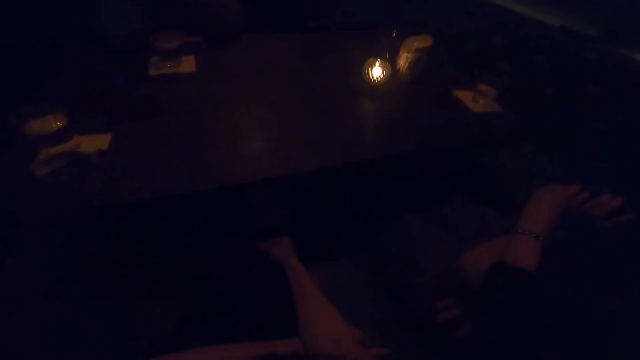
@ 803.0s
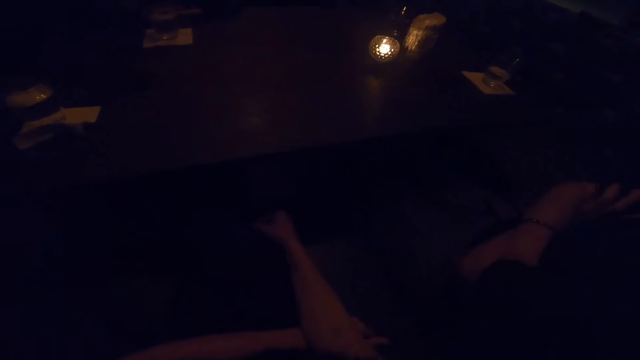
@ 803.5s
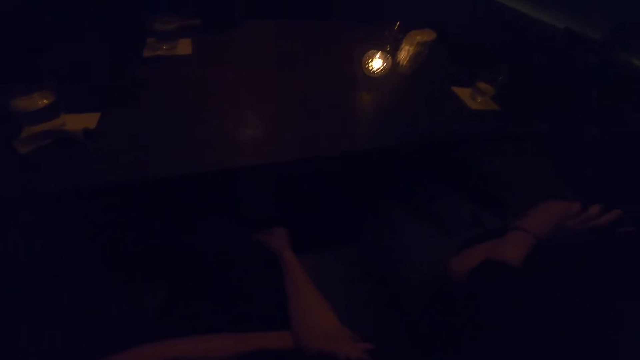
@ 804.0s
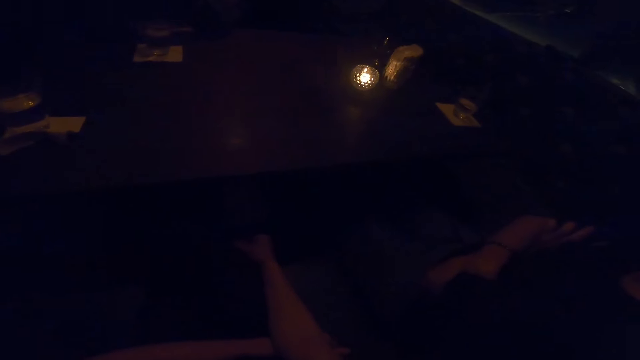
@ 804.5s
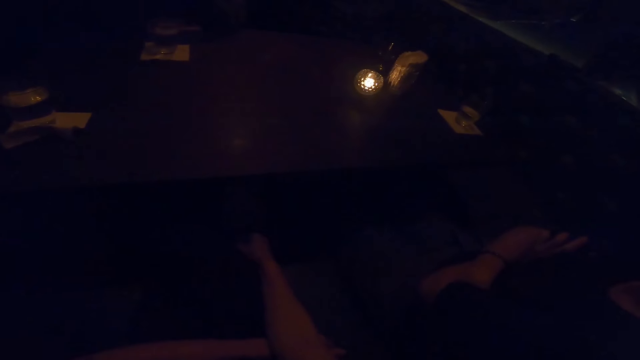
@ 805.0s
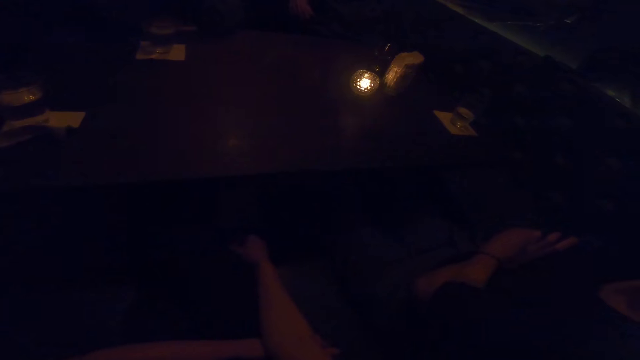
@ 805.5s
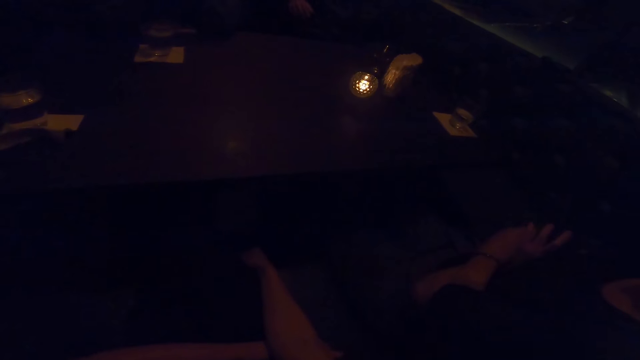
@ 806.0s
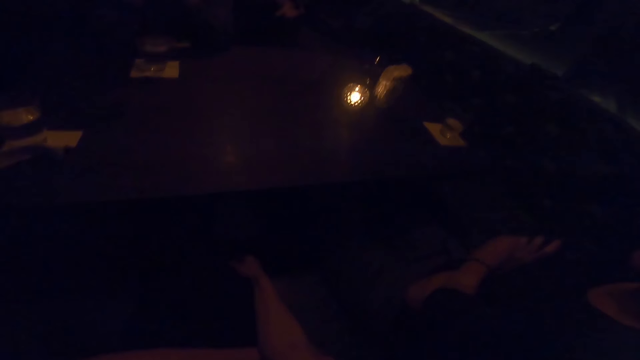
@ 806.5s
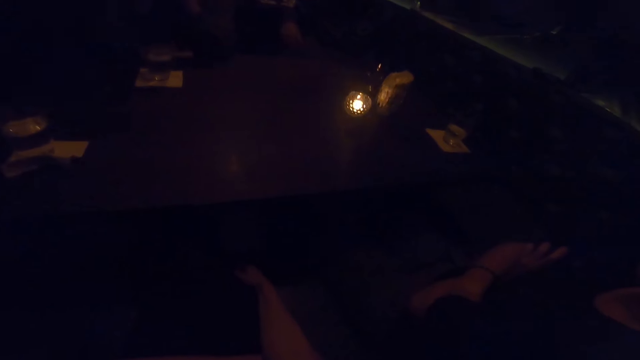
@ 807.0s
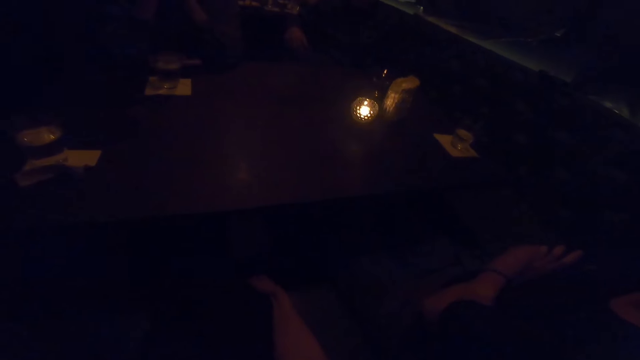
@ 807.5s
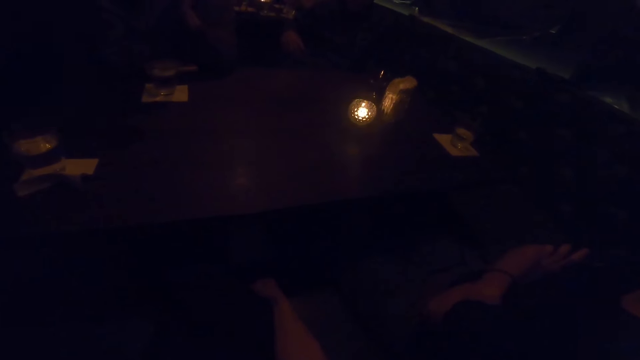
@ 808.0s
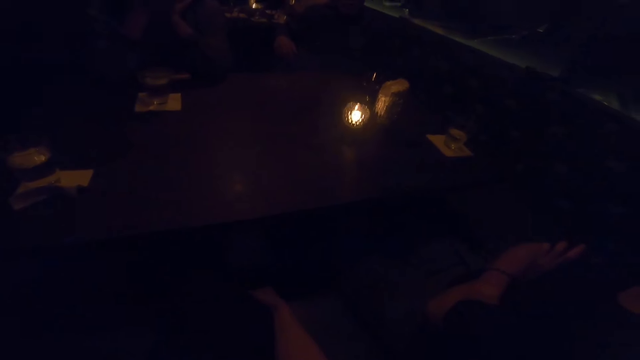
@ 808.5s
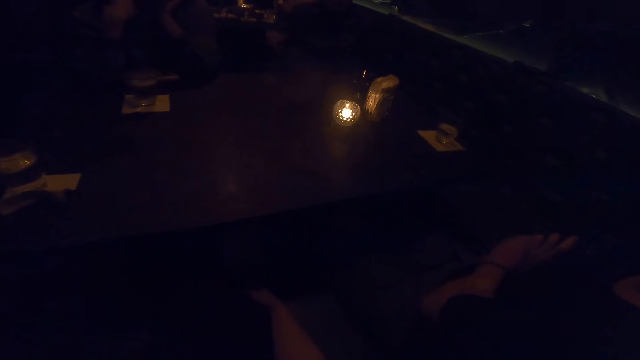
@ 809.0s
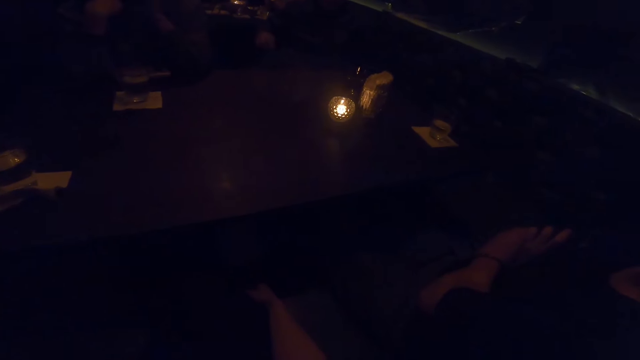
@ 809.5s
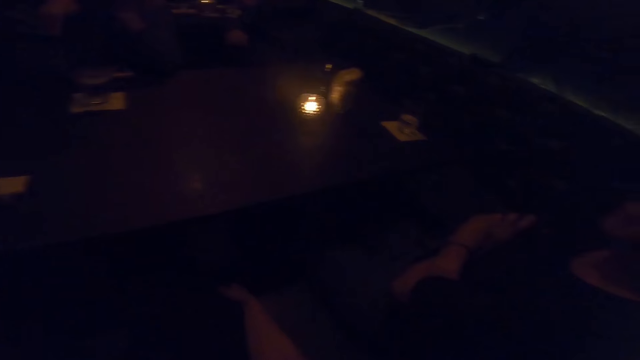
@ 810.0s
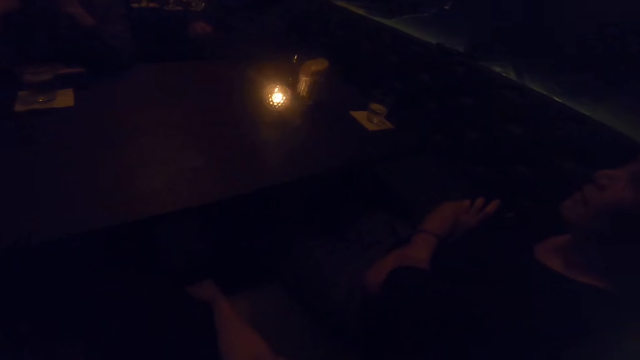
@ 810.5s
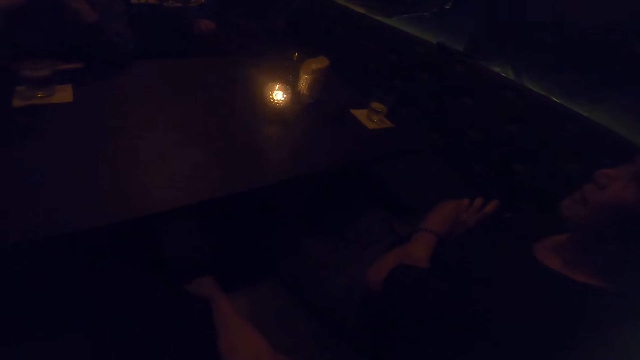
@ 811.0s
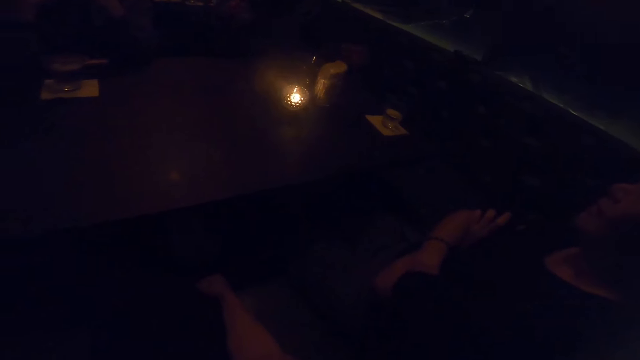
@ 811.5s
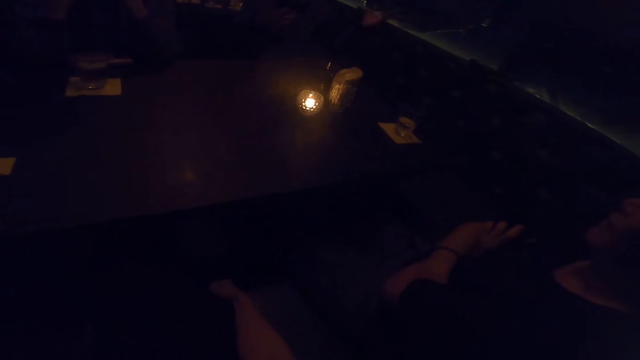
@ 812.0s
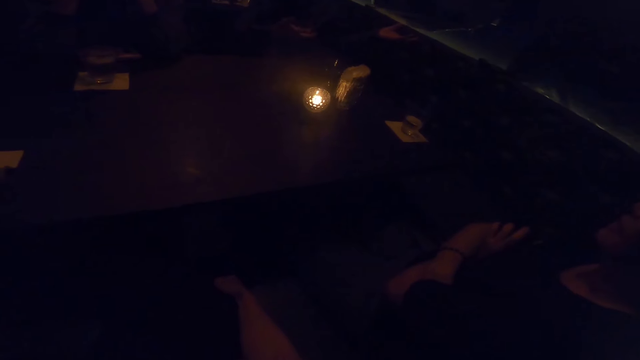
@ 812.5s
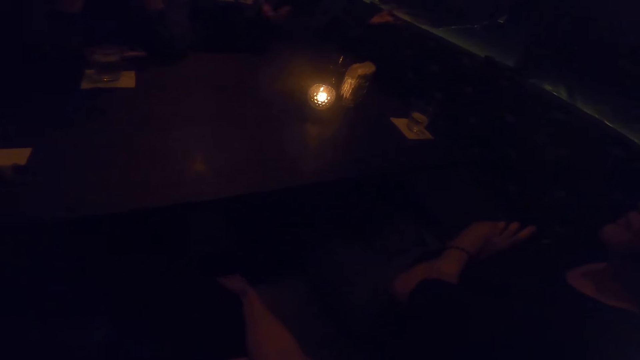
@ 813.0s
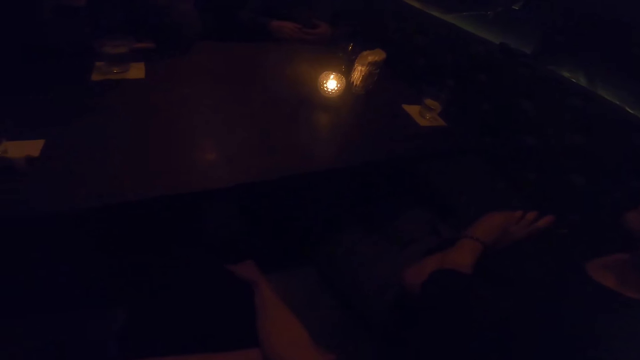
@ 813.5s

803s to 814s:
The man converses with the camera wearer and the women. The man uses gestures.

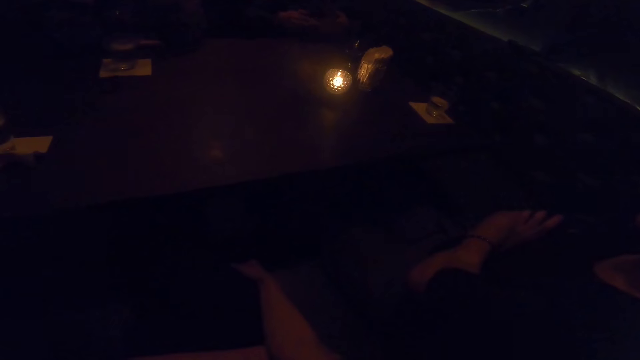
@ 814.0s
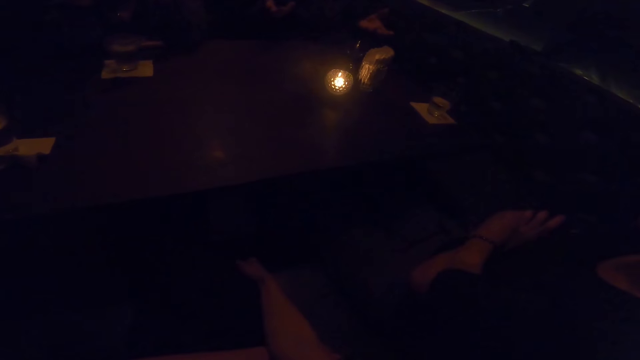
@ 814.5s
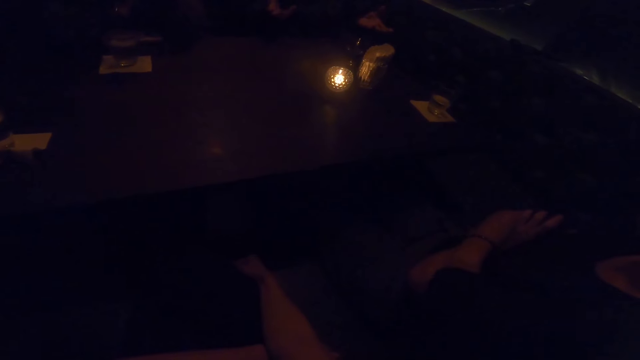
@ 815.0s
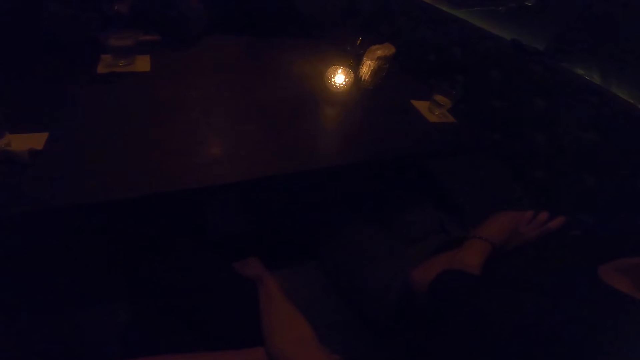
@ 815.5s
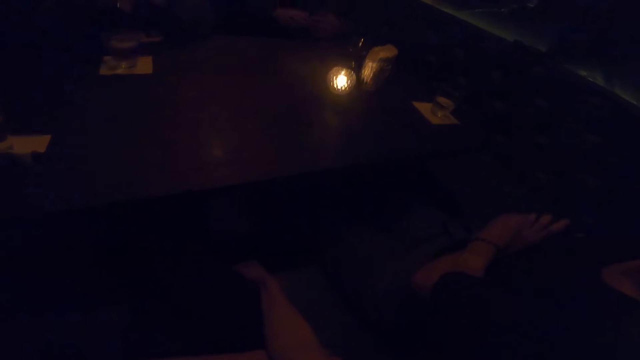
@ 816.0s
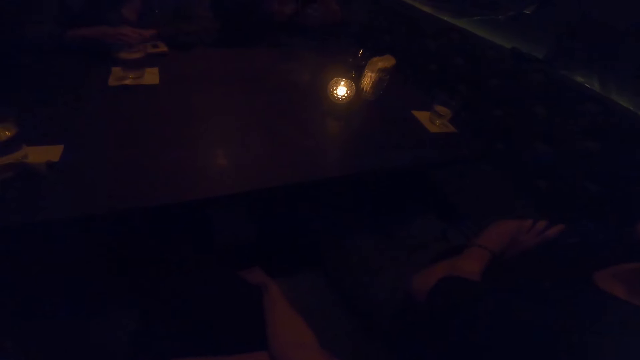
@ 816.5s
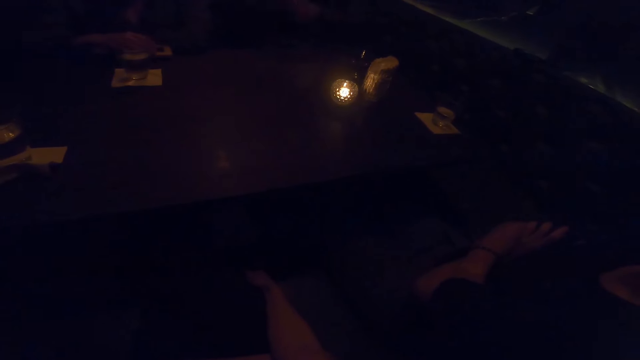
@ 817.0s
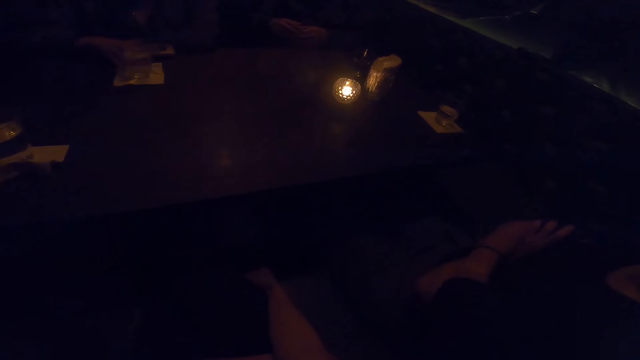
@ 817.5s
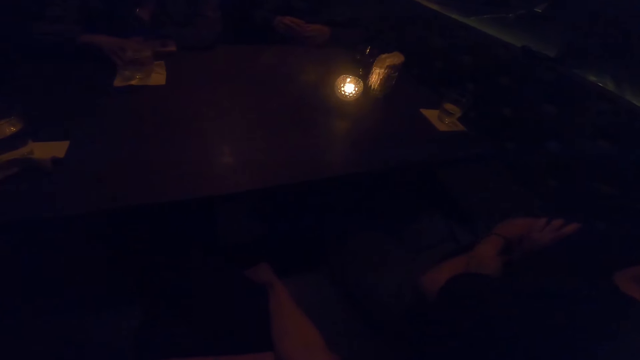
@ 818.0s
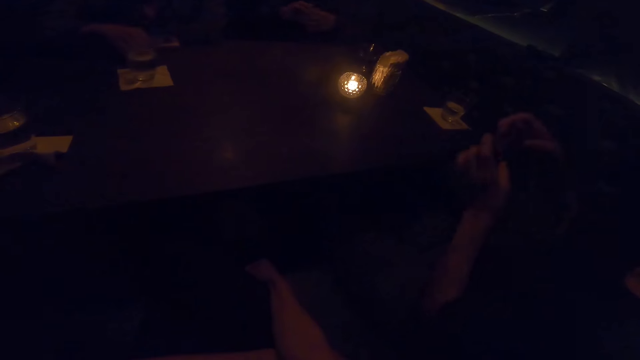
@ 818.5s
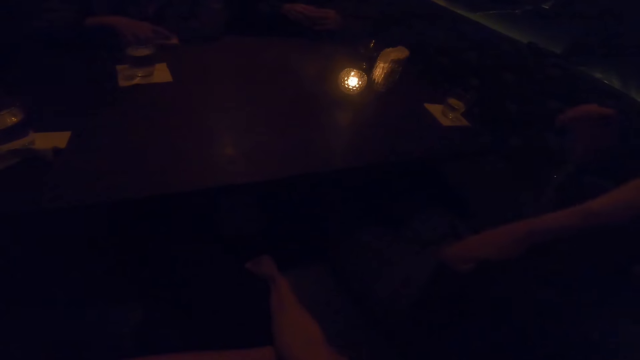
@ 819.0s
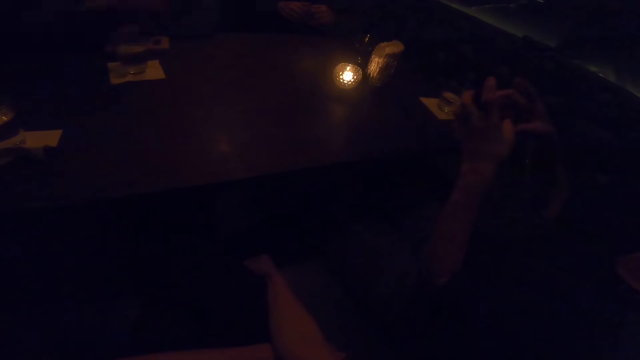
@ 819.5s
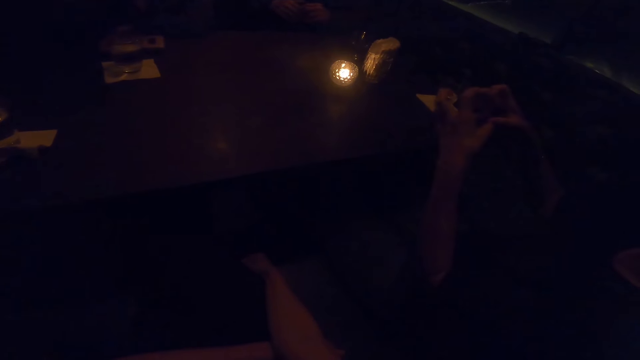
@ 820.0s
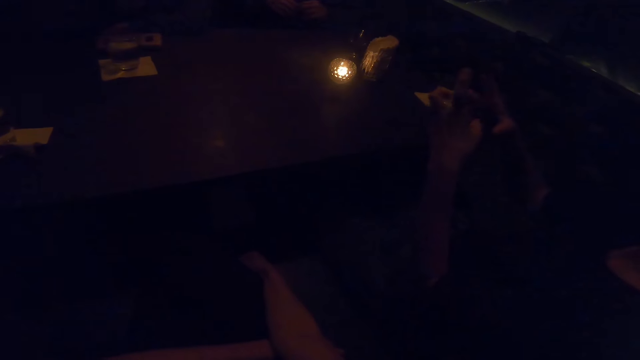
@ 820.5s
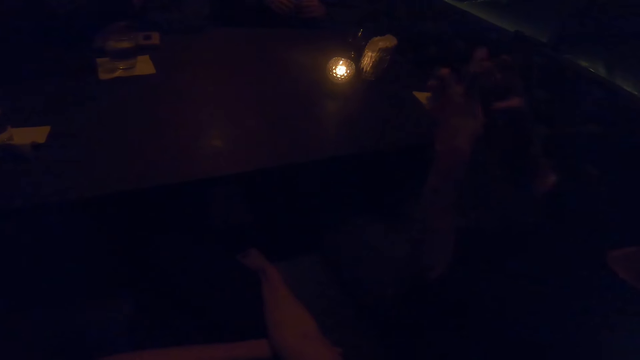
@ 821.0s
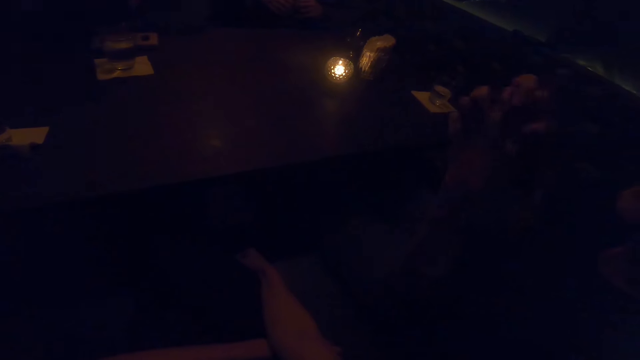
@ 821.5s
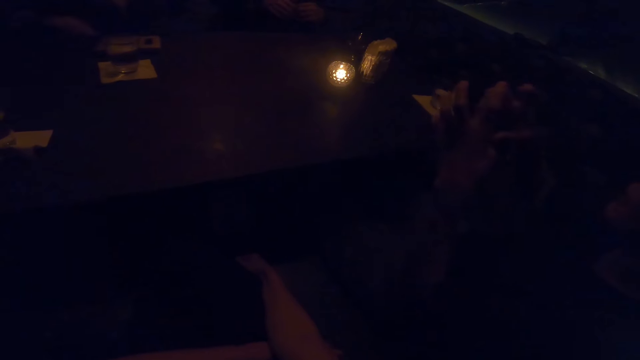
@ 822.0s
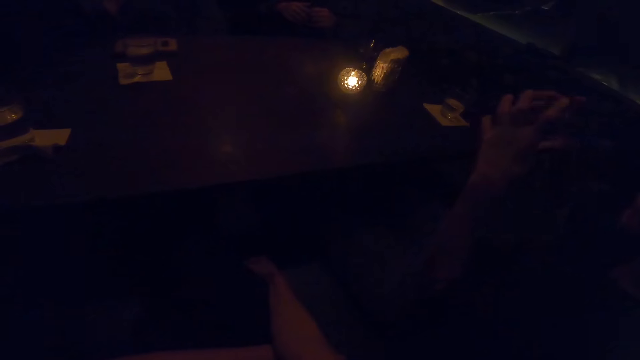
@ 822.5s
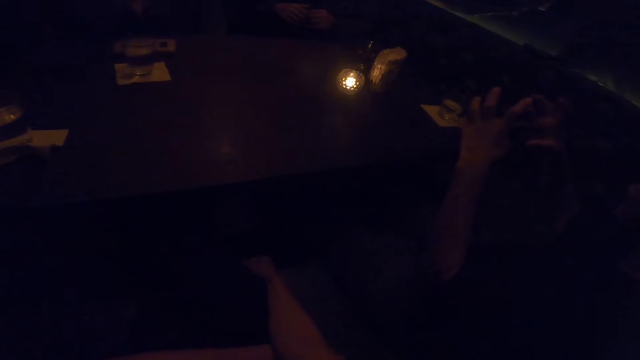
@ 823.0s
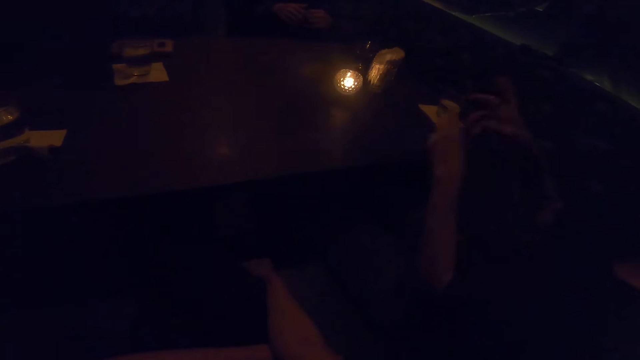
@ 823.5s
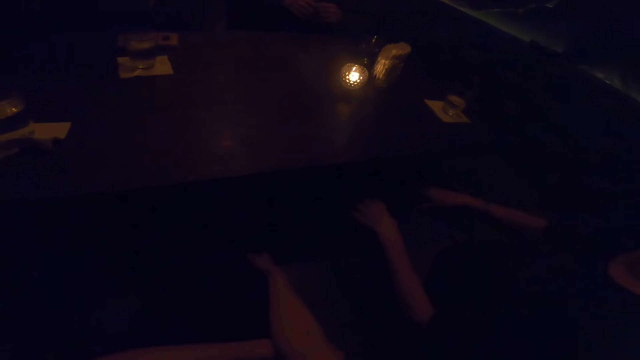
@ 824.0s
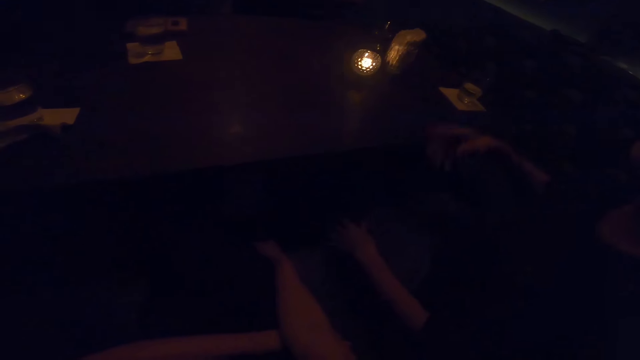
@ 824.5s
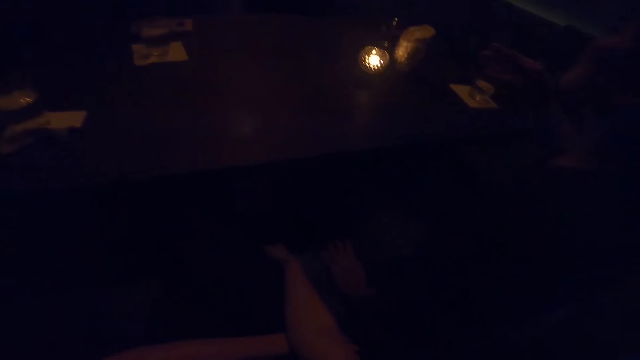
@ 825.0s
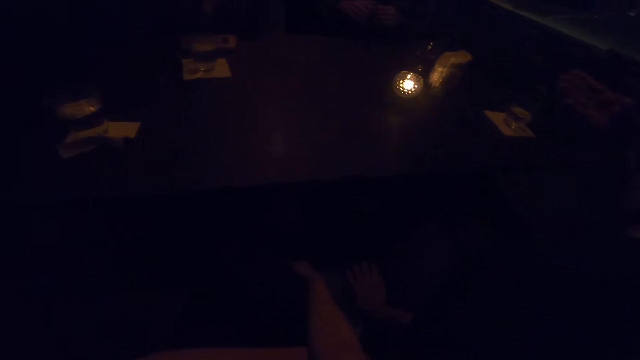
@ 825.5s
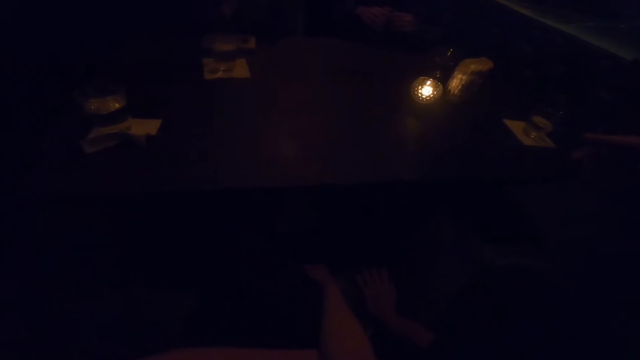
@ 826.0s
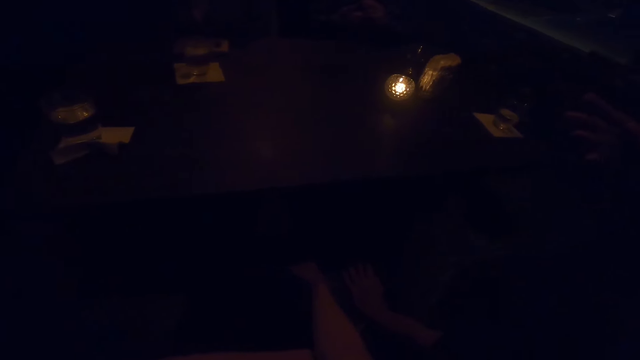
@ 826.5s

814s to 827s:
A woman places her hands on the phone. The woman moves the phone. The woman moves the napkin. Another woman moves a glass of water on the table with her right hand. A third woman responds to a man. The third woman makes gestures with her hands. She converses with the man.
